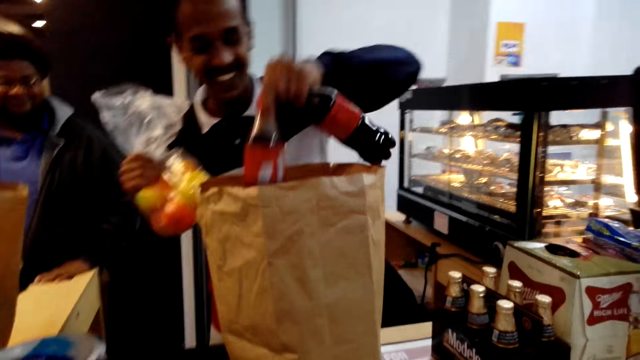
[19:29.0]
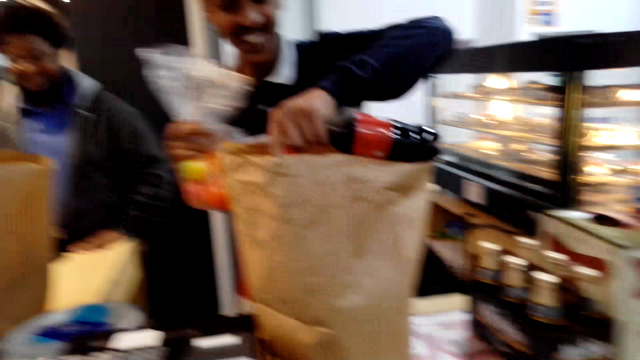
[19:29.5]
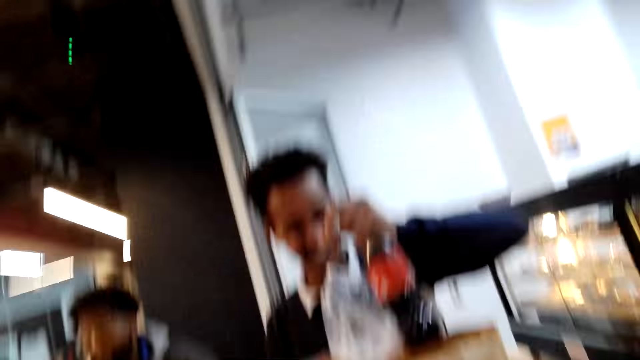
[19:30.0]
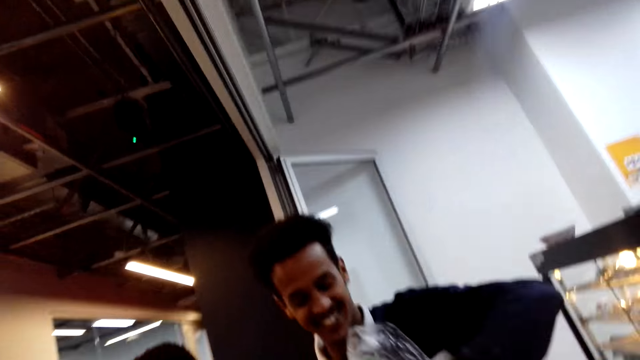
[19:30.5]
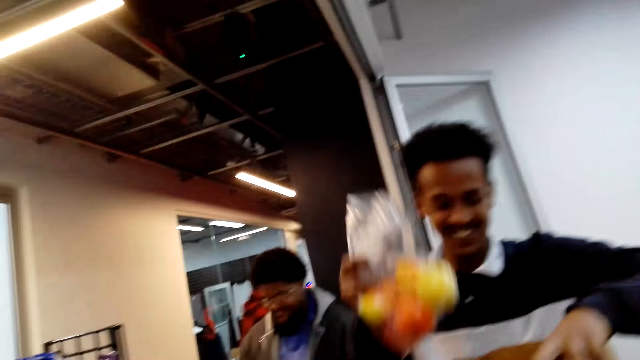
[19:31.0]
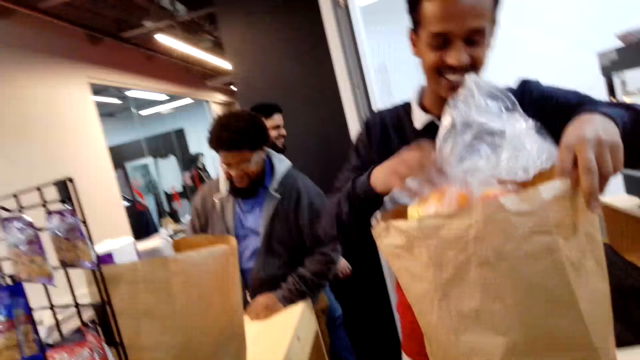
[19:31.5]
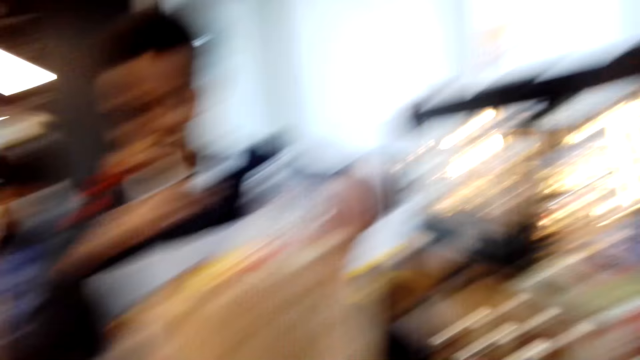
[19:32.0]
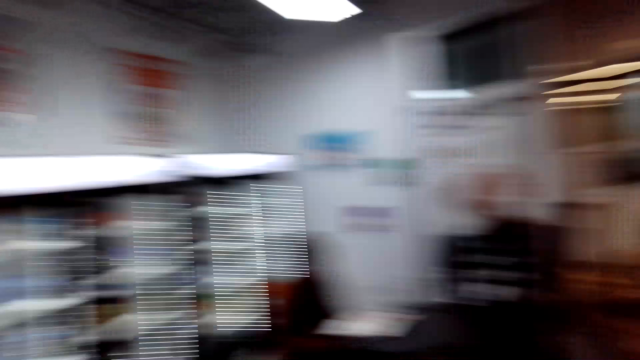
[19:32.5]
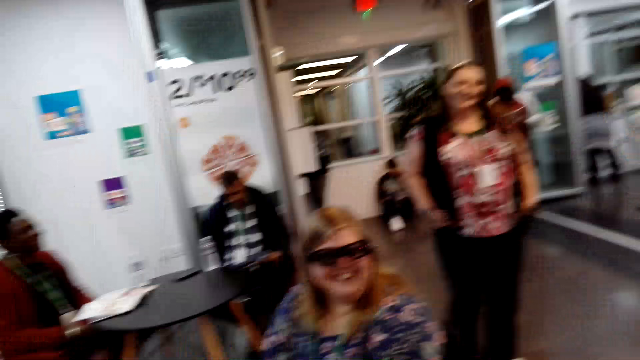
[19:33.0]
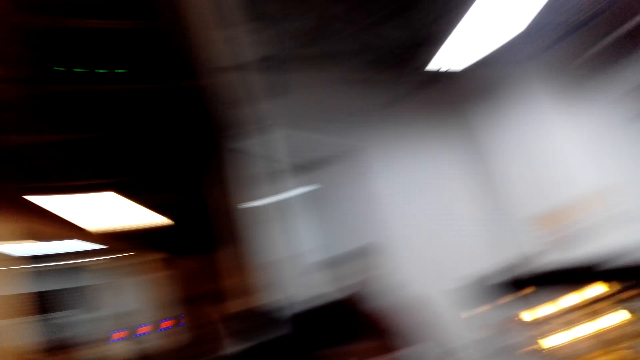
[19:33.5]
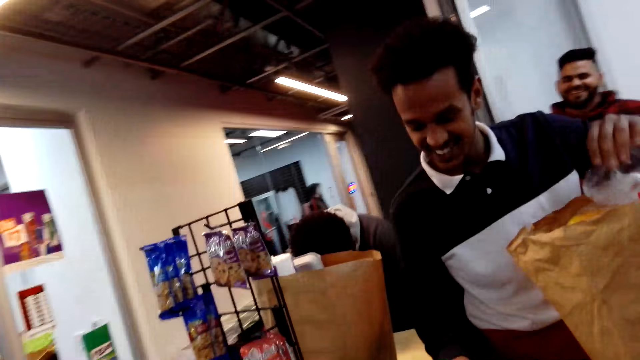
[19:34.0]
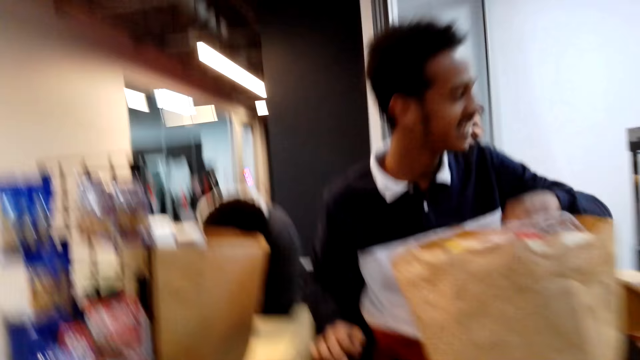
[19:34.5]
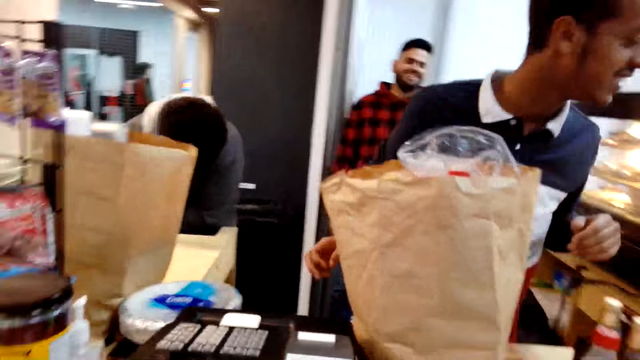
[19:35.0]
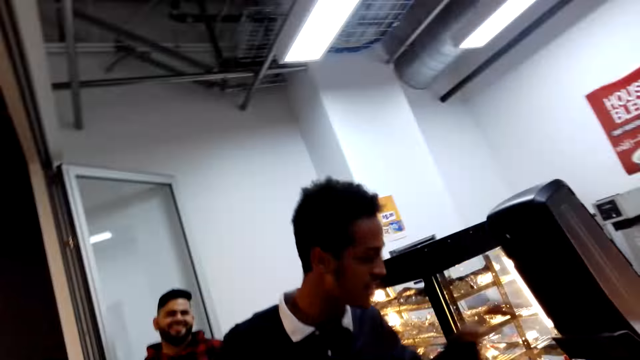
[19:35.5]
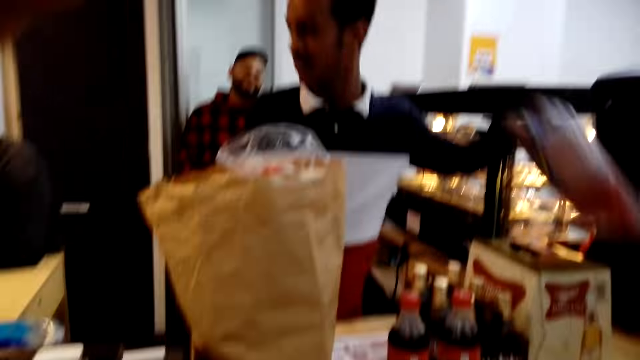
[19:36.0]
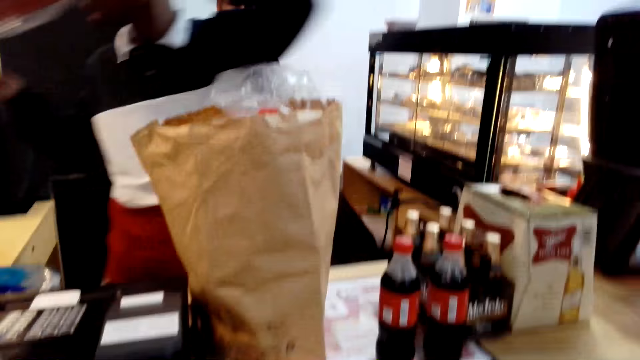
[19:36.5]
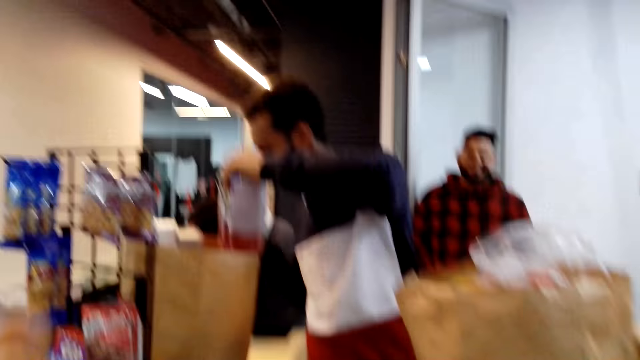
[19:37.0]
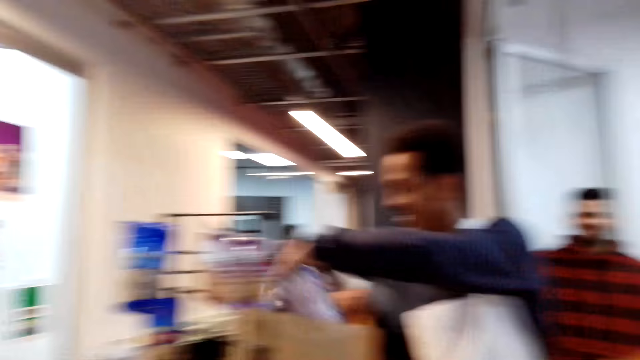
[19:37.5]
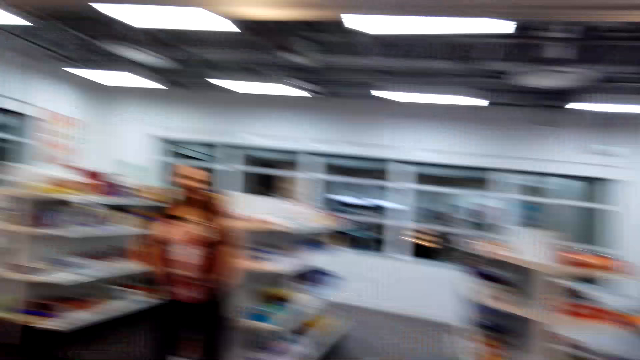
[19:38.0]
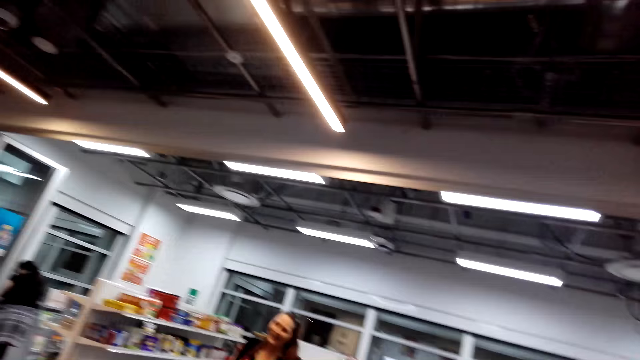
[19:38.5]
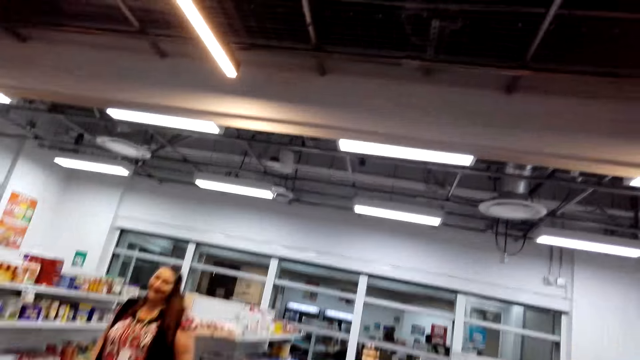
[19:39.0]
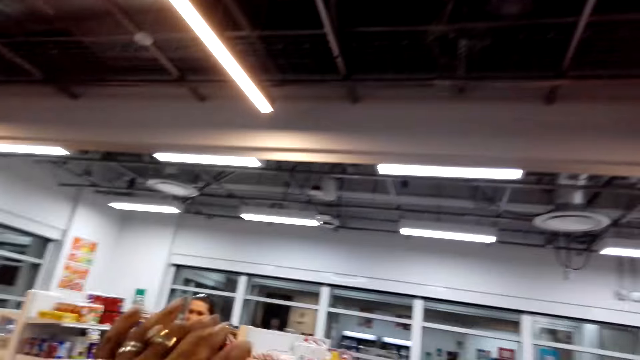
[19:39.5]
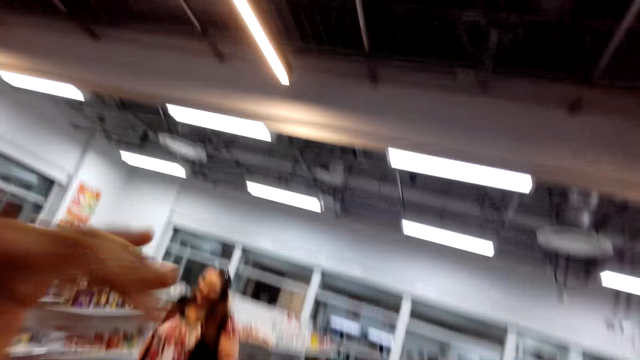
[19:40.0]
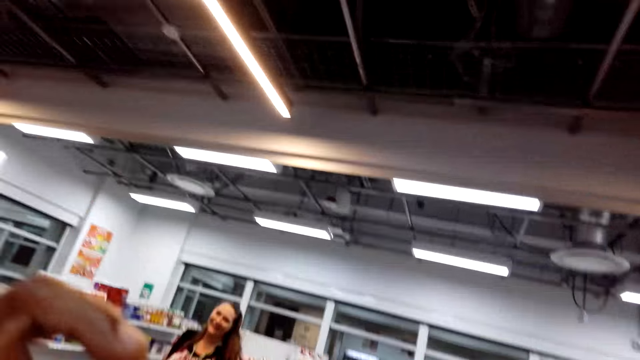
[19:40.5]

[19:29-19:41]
A man packs items in a bag. The camera wearer looks around the shop. The man packages the items. The camera wearer looks around the shop.

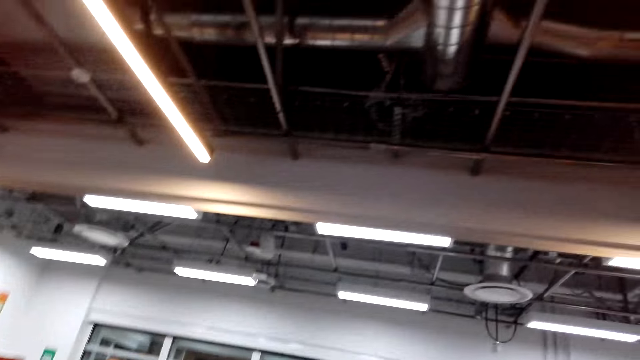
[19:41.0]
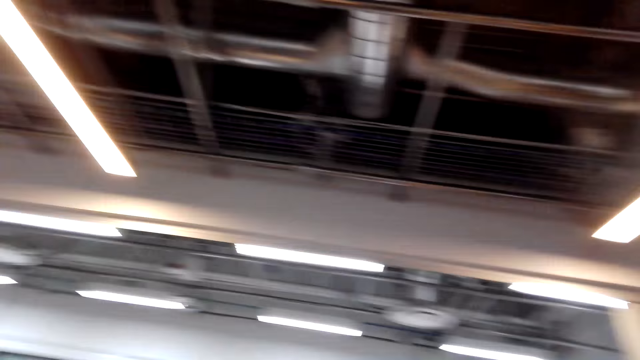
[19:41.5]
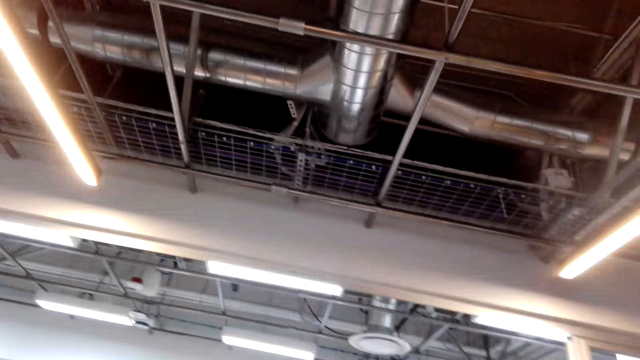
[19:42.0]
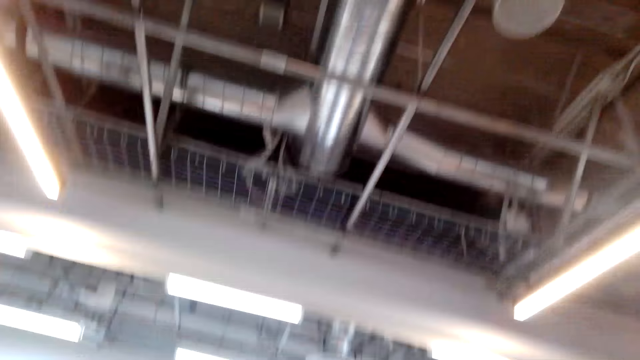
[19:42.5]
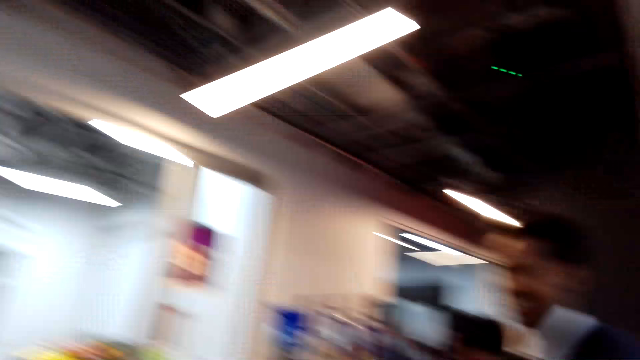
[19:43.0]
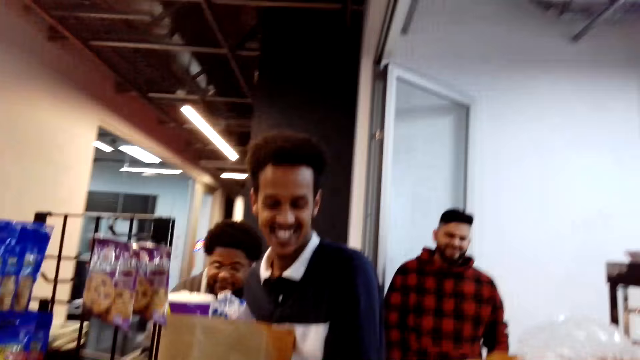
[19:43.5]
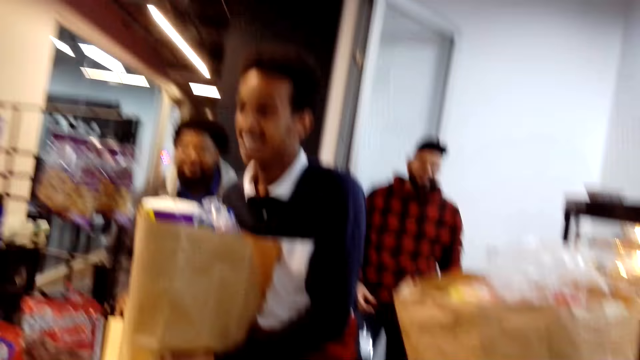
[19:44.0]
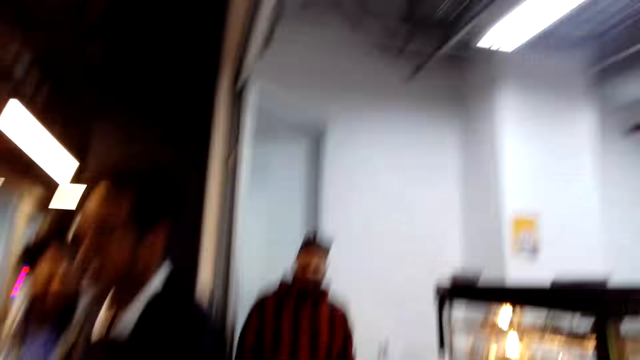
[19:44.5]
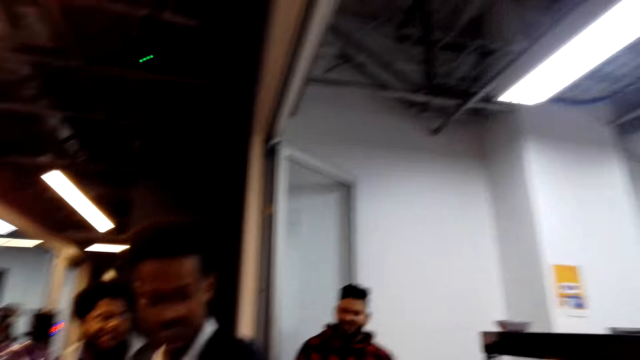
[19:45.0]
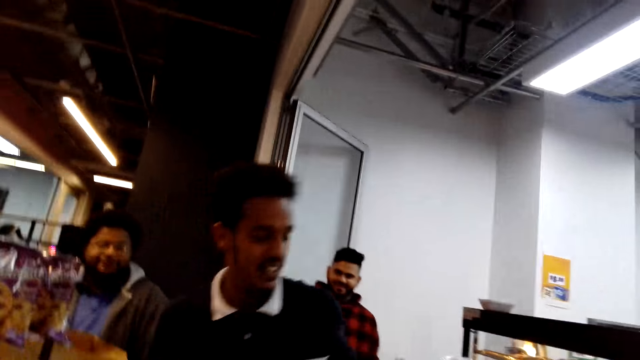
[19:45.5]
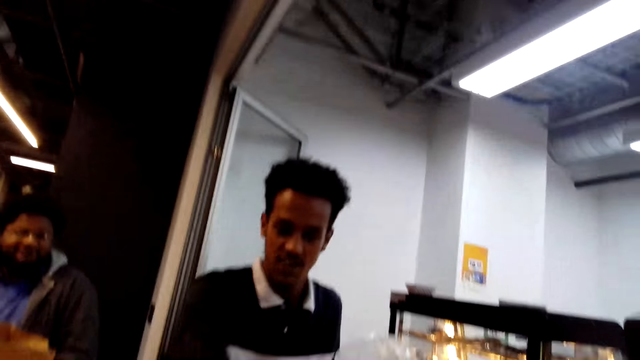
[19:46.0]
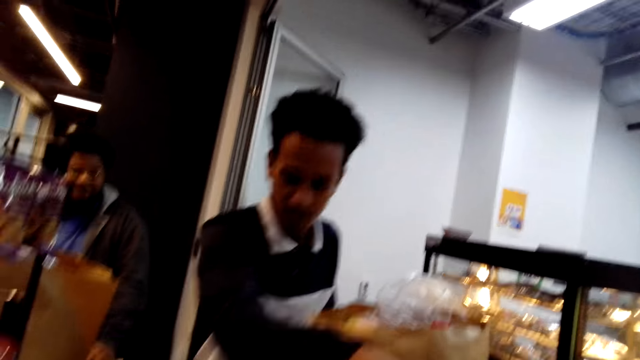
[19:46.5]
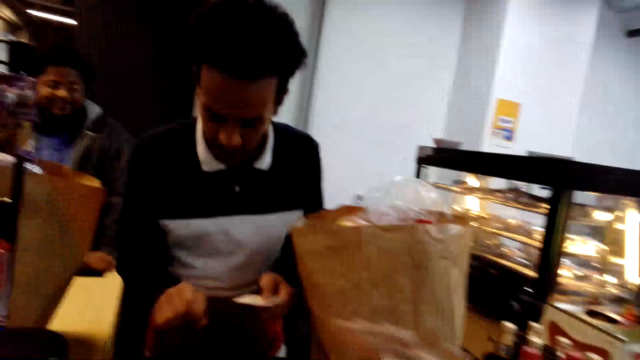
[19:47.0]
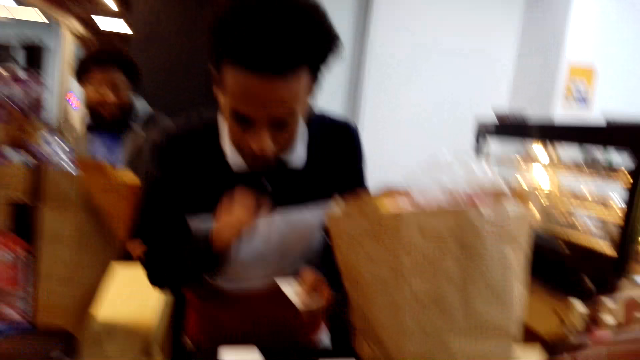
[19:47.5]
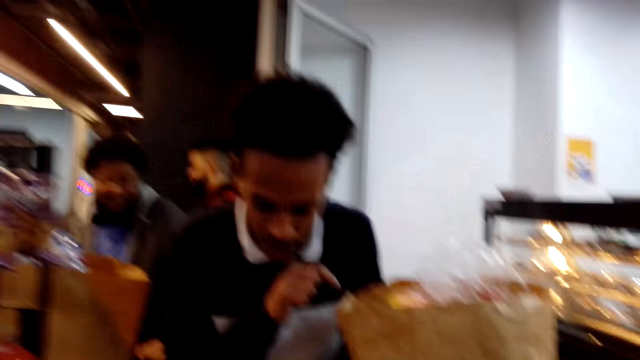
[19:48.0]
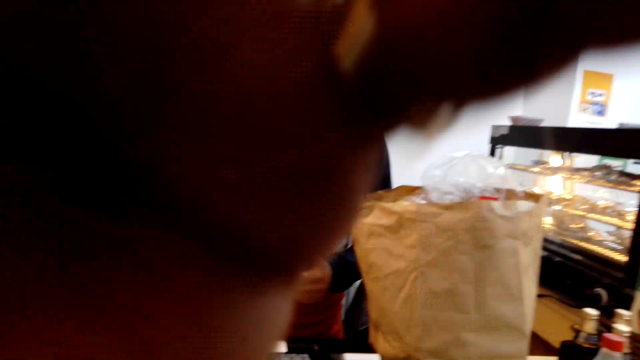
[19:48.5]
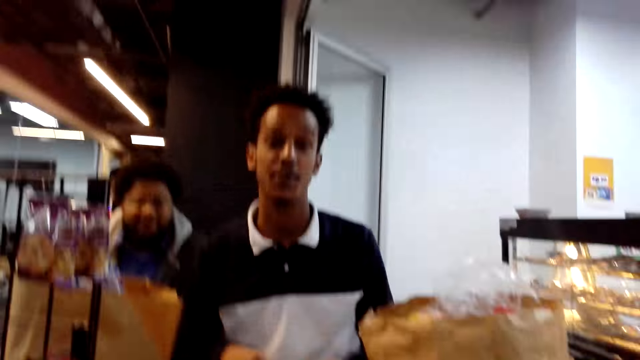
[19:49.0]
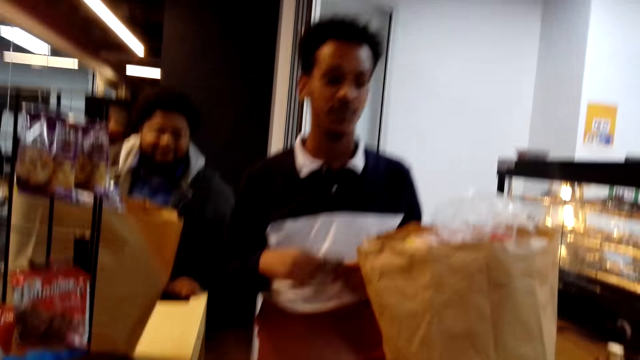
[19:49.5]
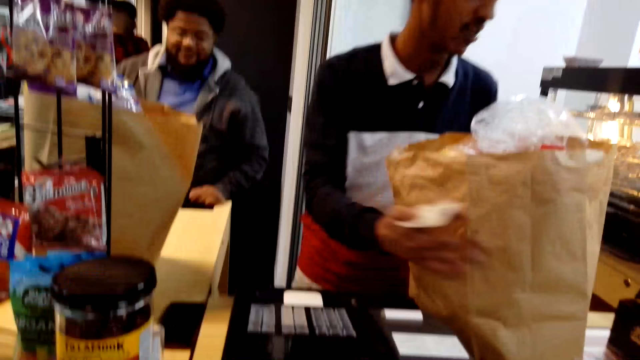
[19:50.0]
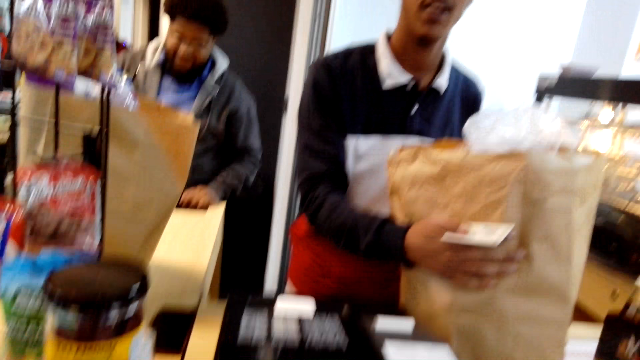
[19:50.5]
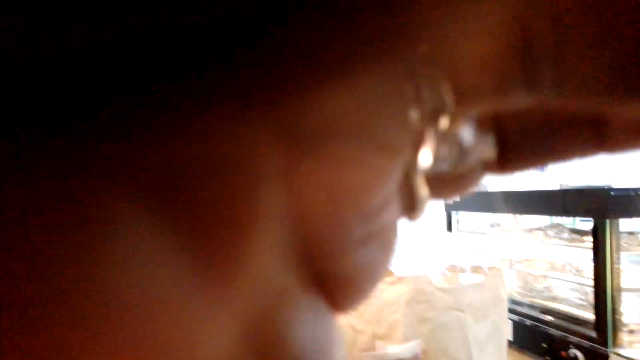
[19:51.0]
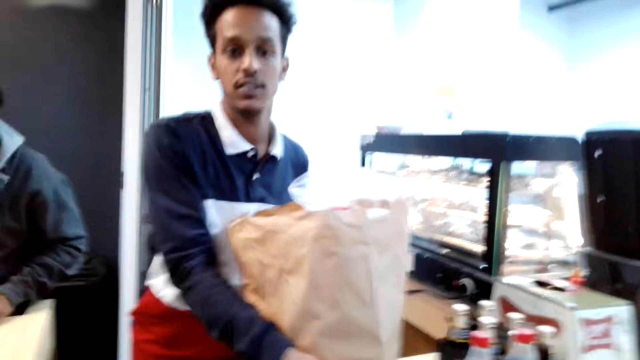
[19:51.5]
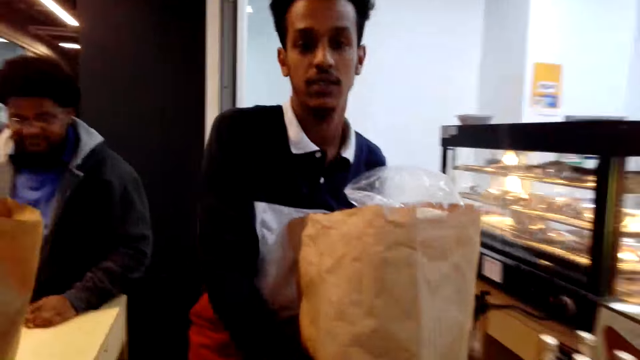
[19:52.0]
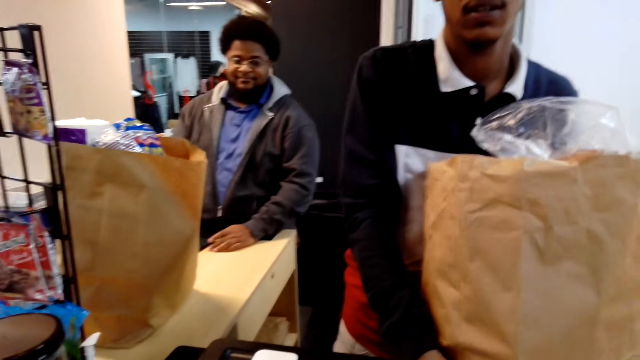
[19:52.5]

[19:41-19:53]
The man speaks. The man packages the items, picks a card, and uses the cashier machine. The camera wearer converses with the man. They touch something. The man picks the shopping bag.
